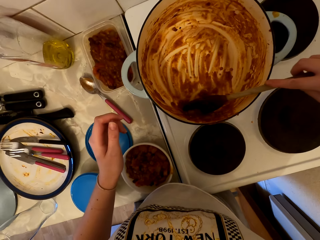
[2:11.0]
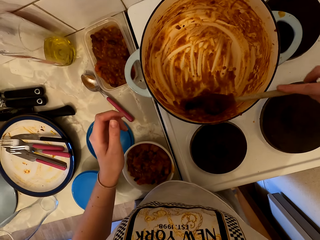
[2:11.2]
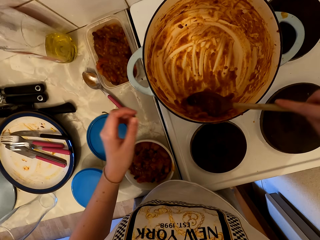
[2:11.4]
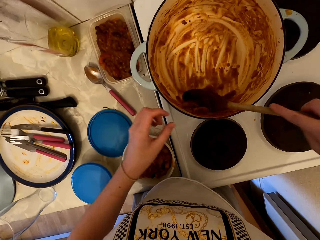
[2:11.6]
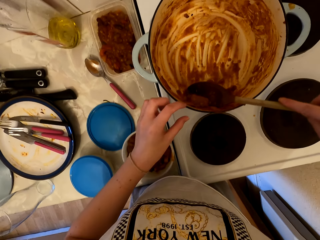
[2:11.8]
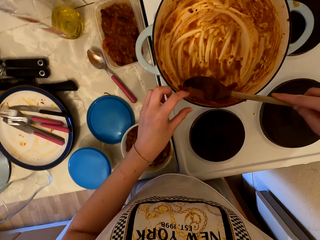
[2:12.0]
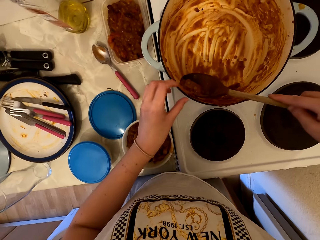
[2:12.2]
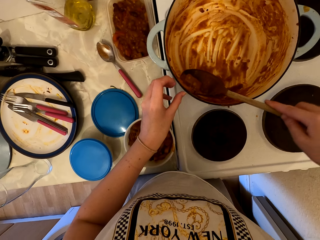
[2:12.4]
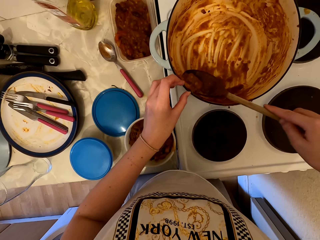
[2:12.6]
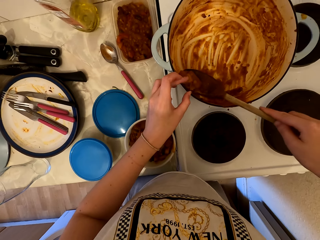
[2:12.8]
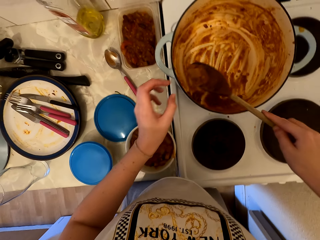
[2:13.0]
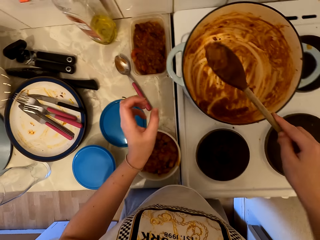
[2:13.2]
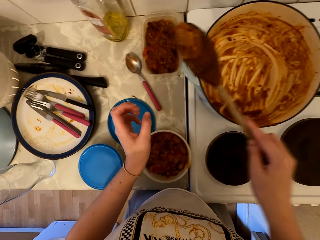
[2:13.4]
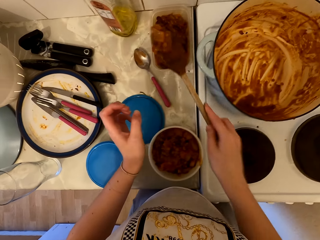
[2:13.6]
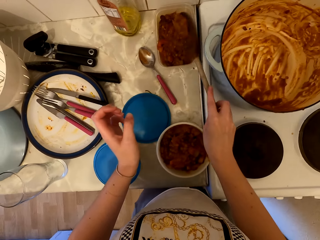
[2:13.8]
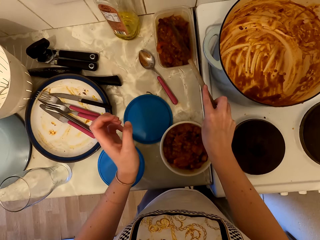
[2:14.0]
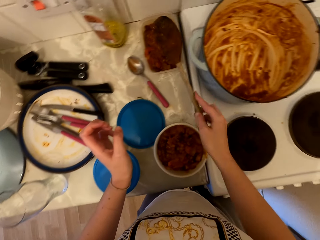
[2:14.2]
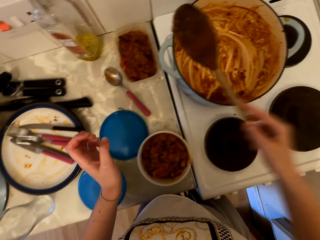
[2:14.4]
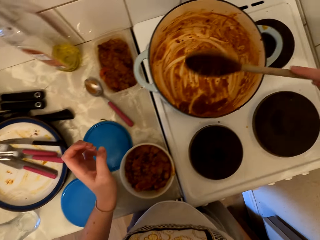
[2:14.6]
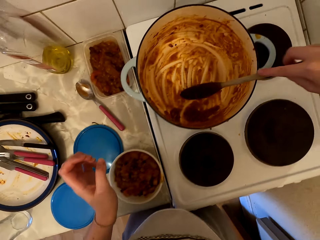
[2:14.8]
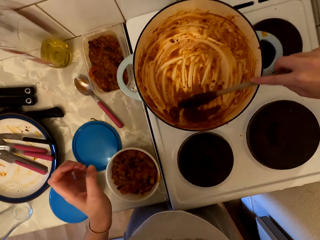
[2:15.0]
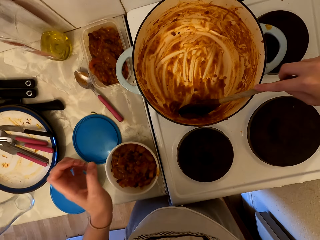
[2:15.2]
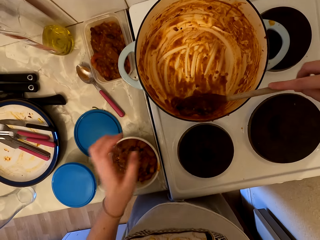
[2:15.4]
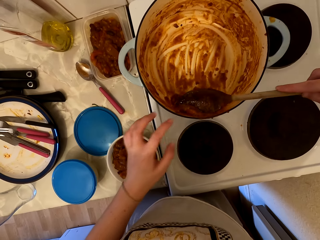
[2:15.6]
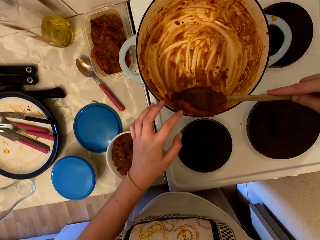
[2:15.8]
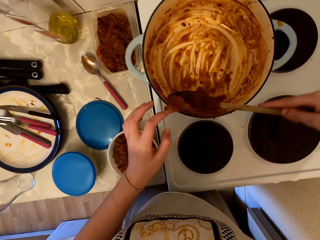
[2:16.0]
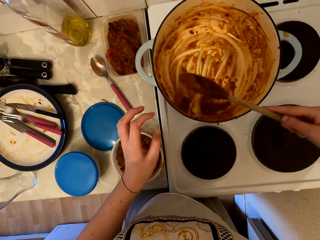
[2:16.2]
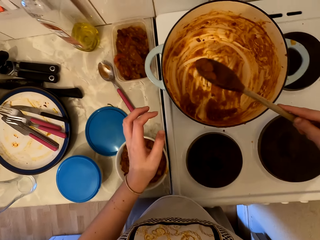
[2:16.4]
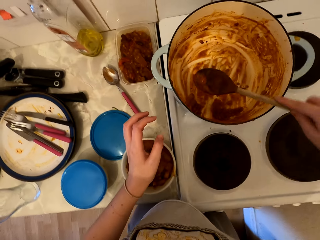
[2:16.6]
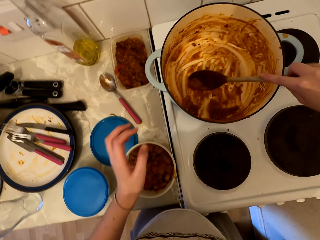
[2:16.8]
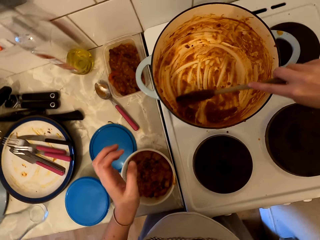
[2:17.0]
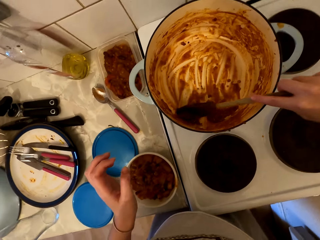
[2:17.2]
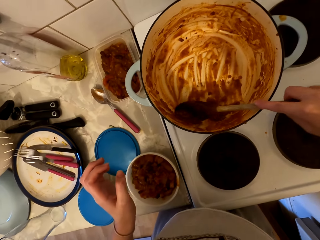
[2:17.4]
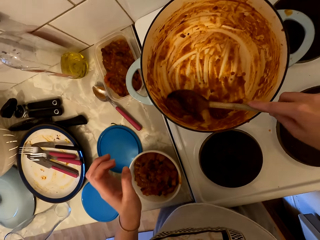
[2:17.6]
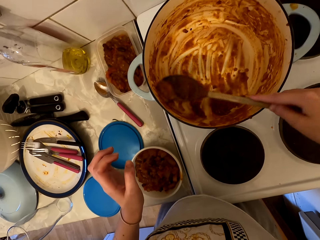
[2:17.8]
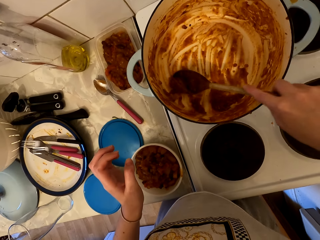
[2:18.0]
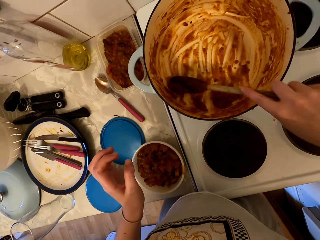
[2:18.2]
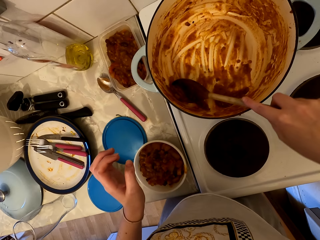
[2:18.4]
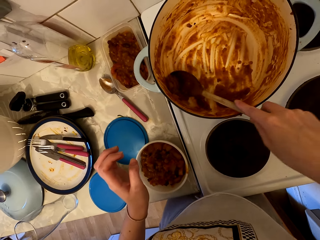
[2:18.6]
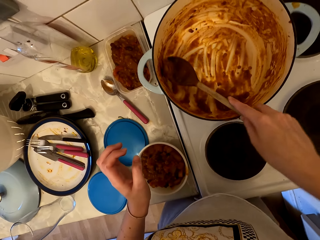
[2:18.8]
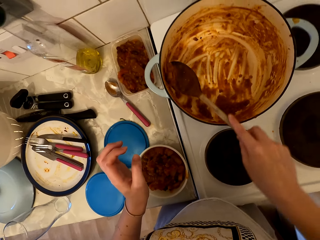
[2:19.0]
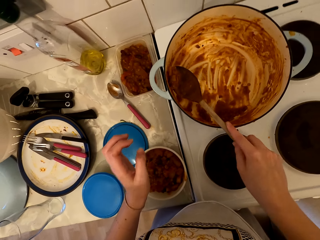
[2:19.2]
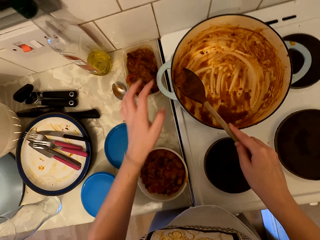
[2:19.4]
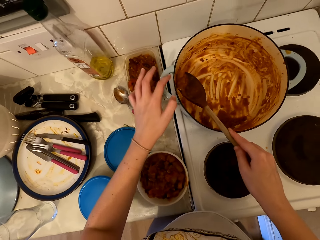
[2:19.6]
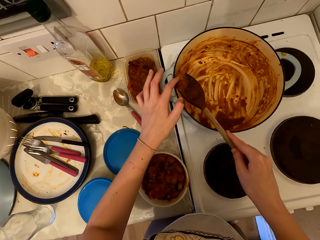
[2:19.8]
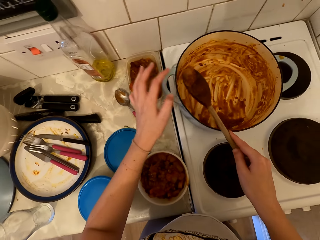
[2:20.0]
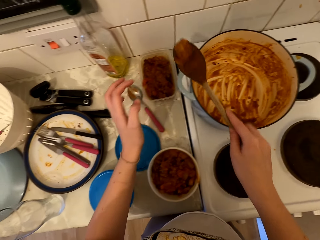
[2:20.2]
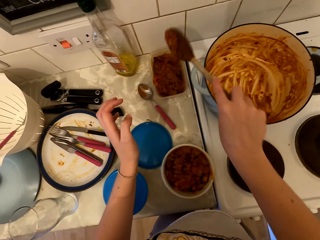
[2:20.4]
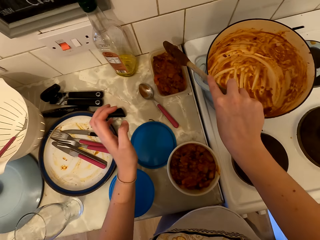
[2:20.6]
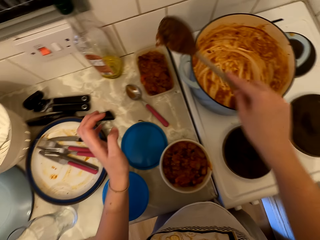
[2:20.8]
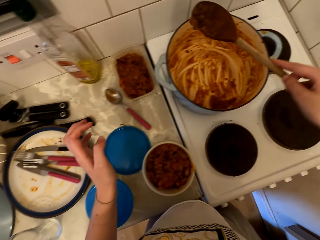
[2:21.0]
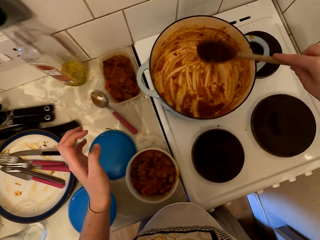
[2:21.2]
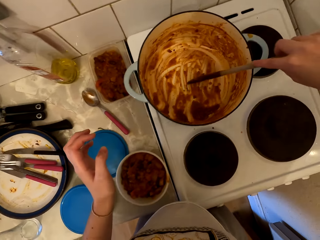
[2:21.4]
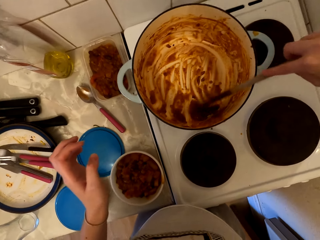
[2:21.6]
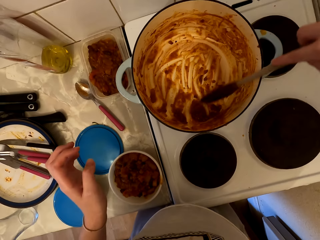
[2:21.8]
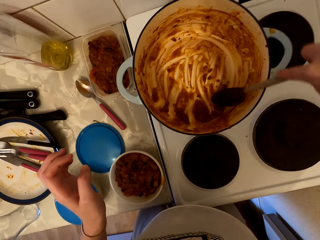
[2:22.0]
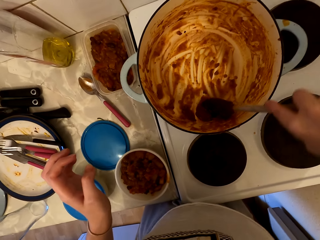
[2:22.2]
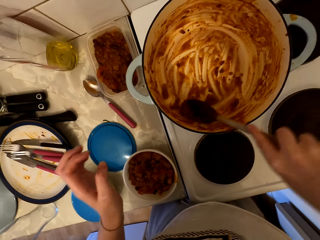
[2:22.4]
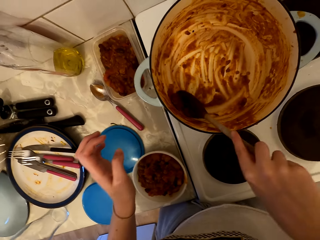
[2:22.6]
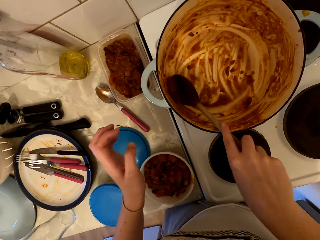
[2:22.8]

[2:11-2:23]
The camera wearer scoops beef stew from the cooking pot with a cooking stick. They pour the beef stew in the dish. They scoop the beef stew from the cooking pot. They pour the beef stew in the dish.

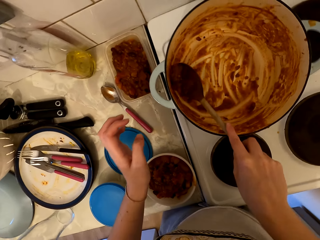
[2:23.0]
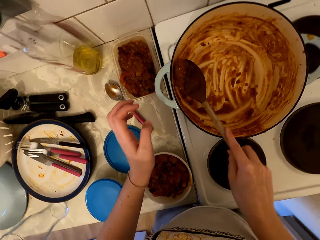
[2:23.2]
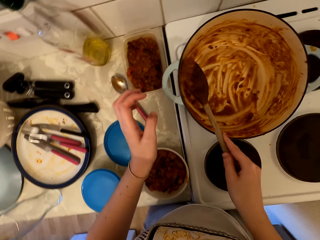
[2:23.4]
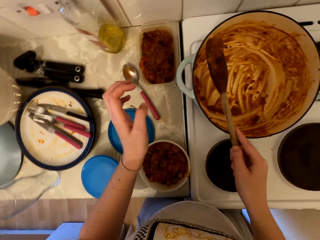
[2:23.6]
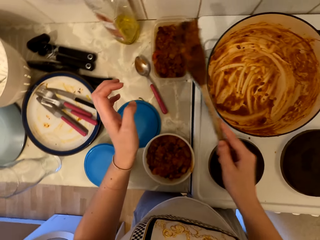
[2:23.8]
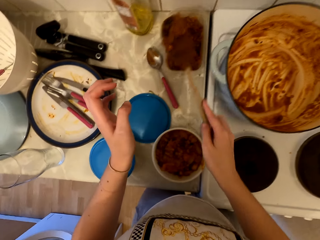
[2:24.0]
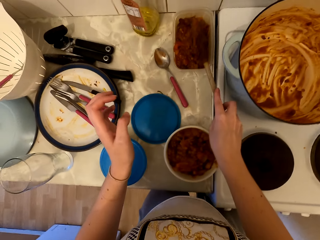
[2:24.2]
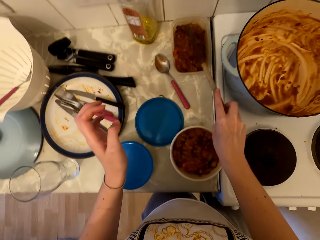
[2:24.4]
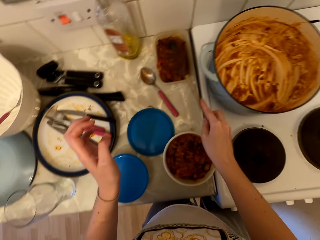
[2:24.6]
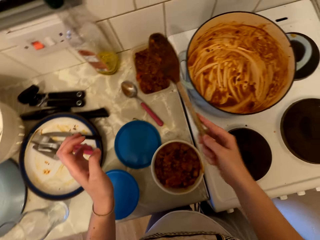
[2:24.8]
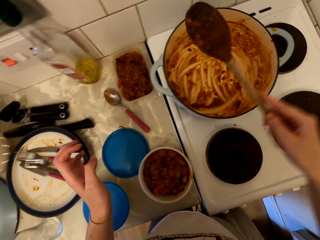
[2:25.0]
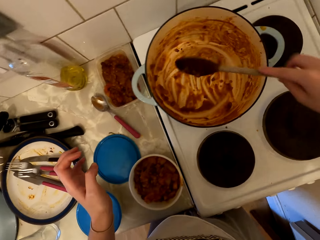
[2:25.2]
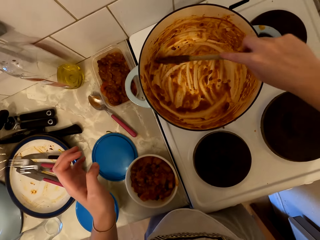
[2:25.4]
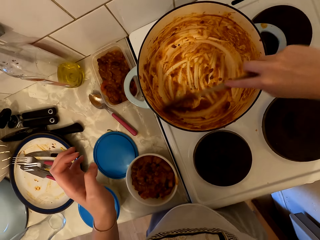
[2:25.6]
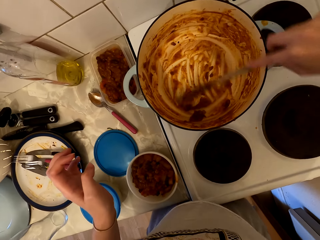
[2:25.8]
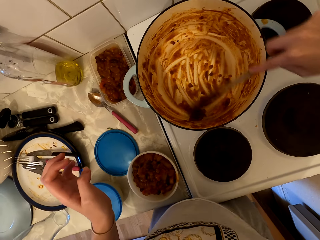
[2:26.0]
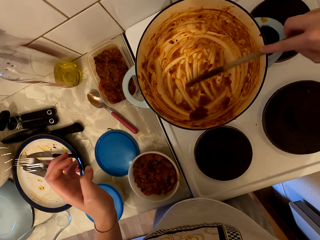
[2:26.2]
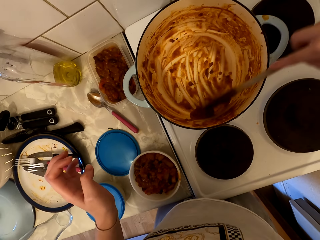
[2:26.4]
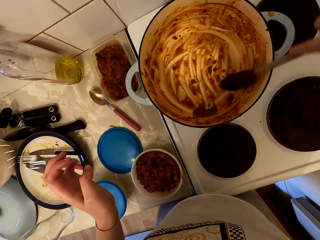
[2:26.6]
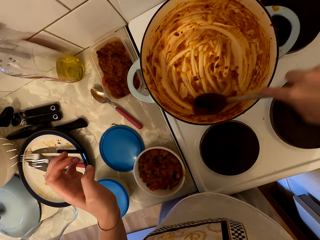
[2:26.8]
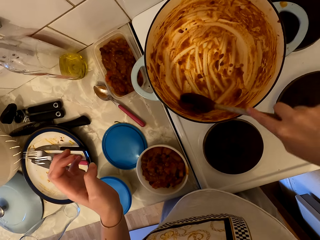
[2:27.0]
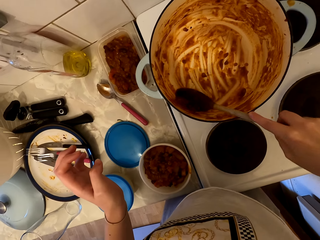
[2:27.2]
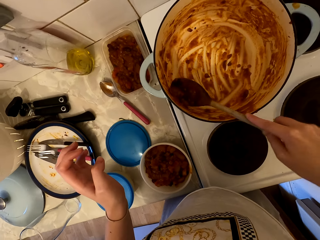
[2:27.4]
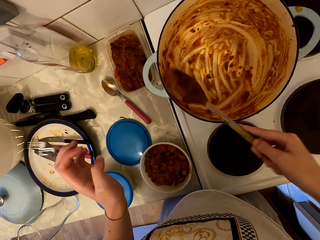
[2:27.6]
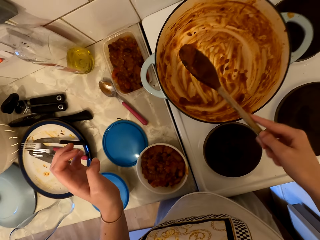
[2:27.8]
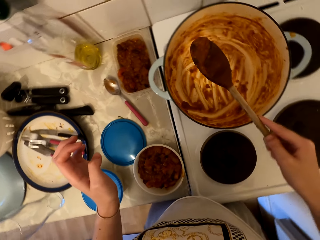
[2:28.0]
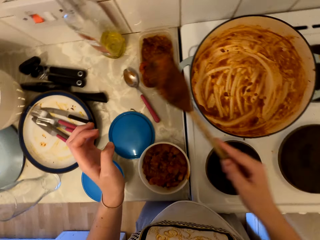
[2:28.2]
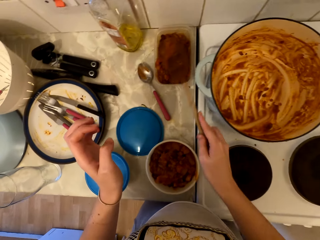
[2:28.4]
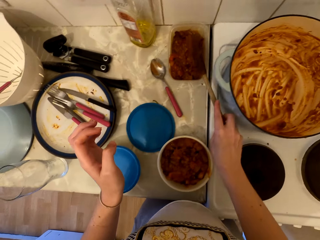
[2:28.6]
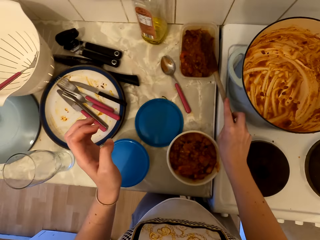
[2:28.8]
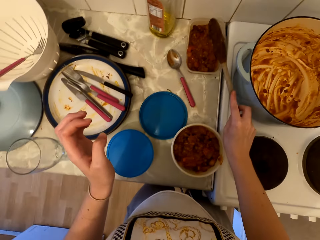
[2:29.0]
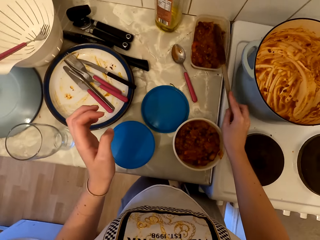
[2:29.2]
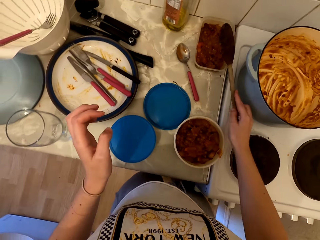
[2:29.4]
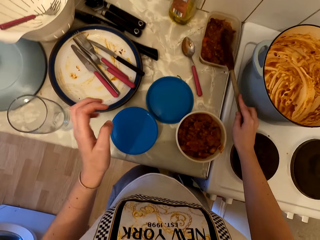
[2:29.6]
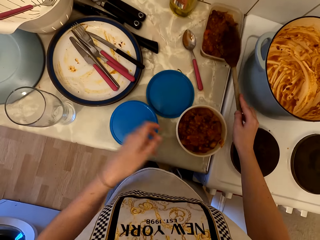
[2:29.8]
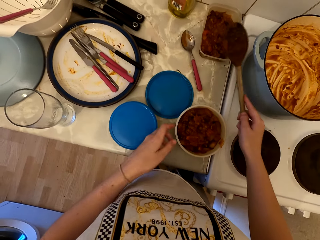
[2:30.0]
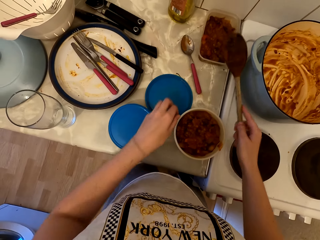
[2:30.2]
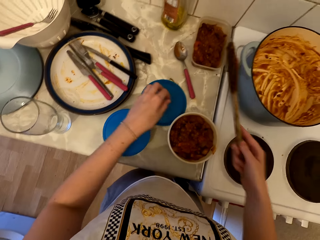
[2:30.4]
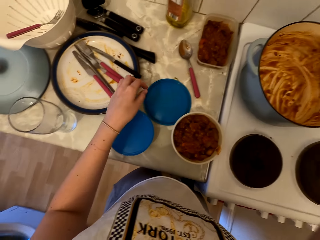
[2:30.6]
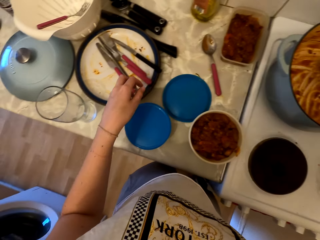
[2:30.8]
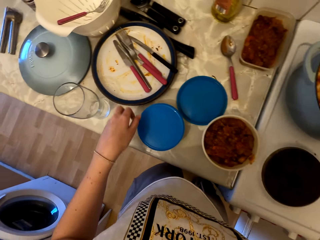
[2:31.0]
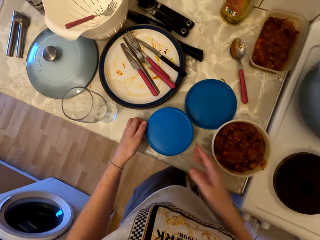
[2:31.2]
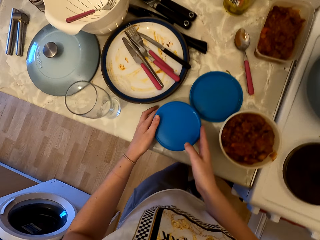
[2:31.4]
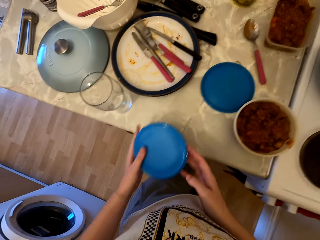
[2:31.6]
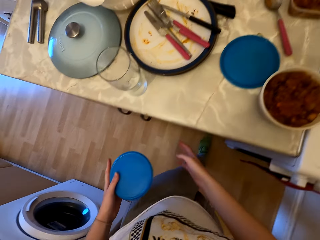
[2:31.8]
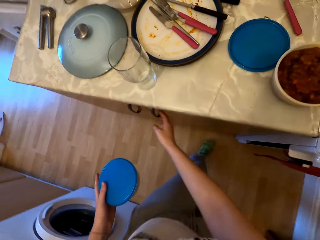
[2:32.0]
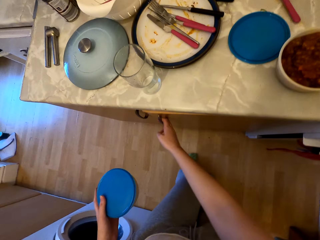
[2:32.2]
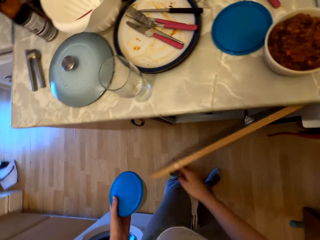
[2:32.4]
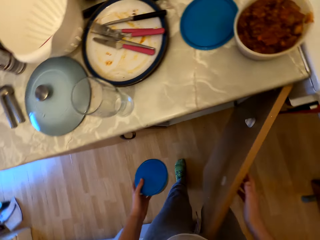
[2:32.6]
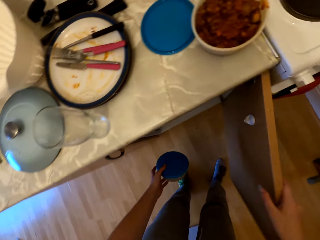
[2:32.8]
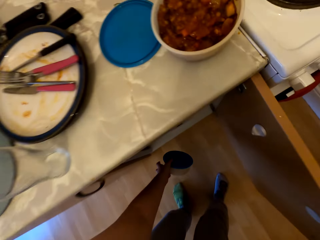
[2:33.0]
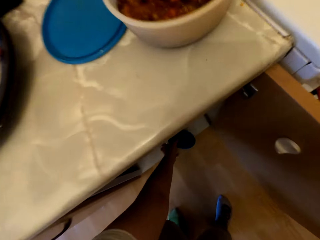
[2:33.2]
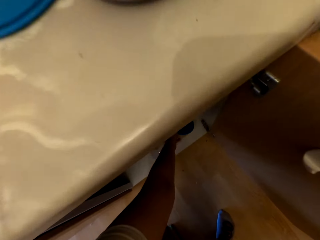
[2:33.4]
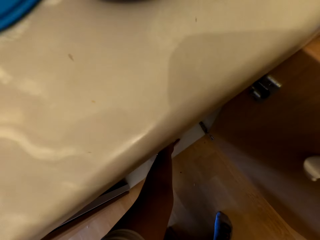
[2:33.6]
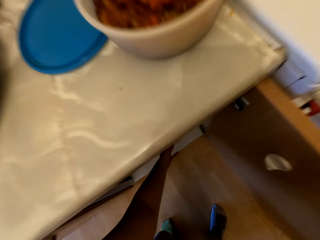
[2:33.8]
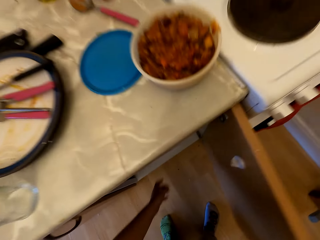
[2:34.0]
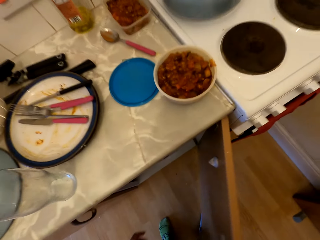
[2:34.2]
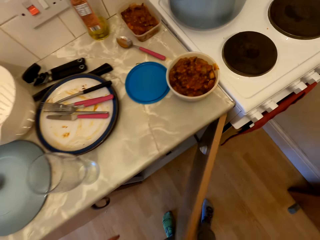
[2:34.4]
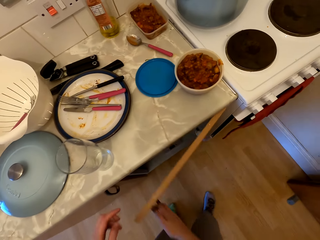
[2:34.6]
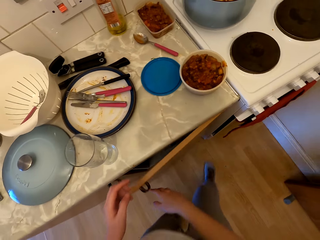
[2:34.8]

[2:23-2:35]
The camera wearer scoops beef stew from the cooking pot. They pour the beef stew in the dish. They scoop the beef stew from the cooking pot. They pour the beef stew in the dish. They drop the scooping spoon in the cooking pot. They pick up the packing dish from the counter. They open the kitchen cabinet. They place the packing dish in the cabinet.
